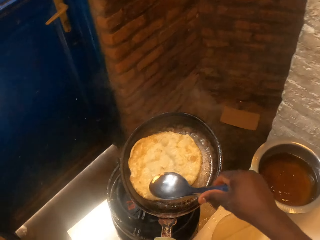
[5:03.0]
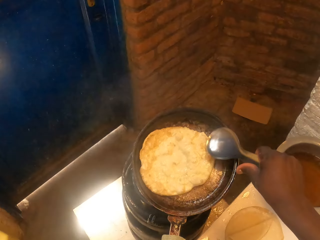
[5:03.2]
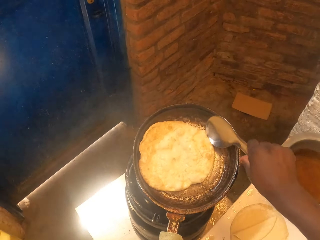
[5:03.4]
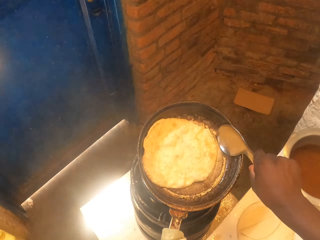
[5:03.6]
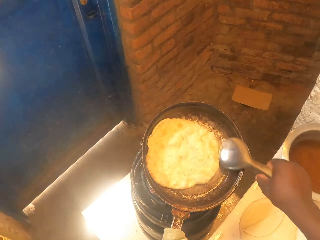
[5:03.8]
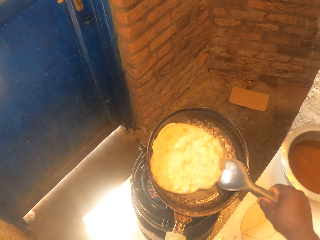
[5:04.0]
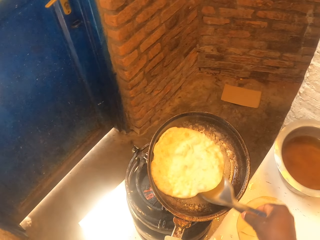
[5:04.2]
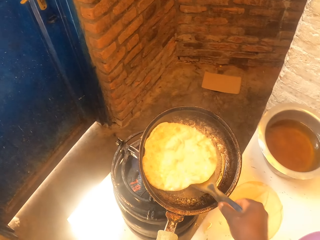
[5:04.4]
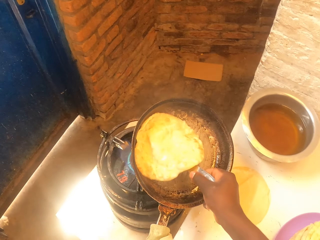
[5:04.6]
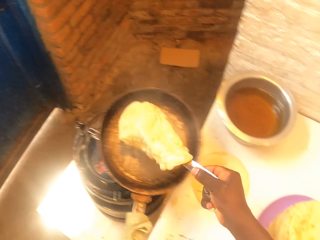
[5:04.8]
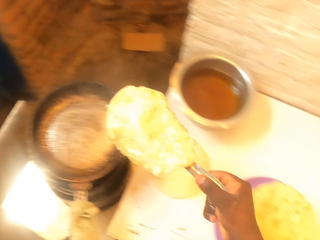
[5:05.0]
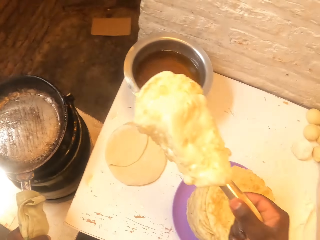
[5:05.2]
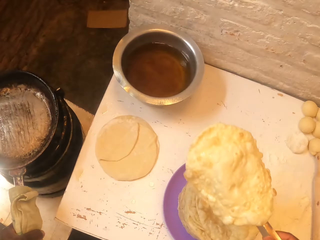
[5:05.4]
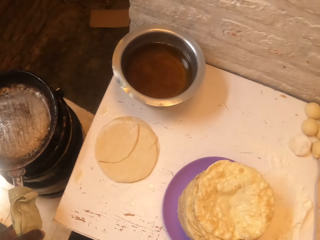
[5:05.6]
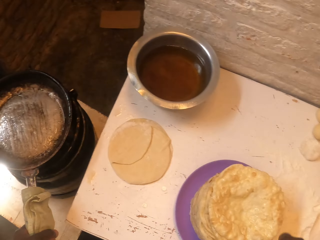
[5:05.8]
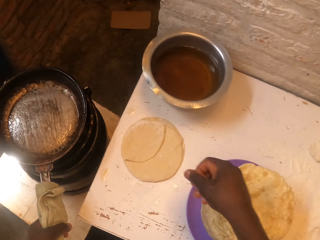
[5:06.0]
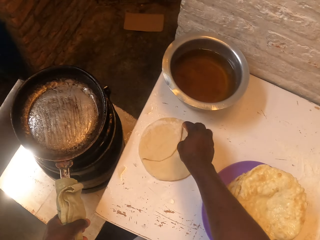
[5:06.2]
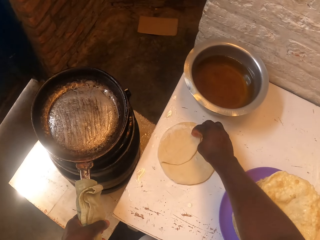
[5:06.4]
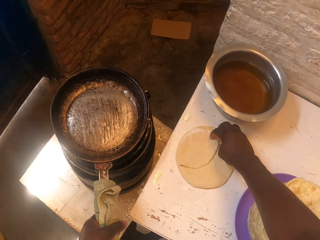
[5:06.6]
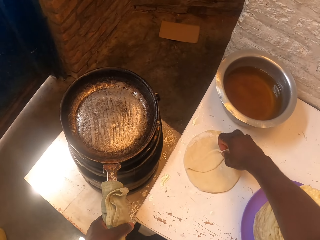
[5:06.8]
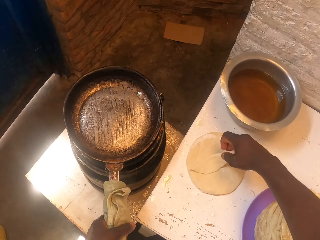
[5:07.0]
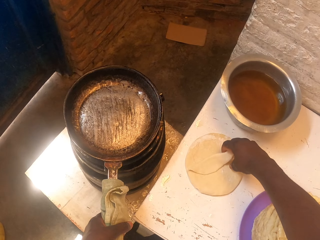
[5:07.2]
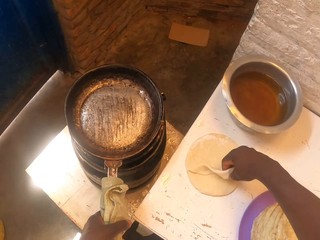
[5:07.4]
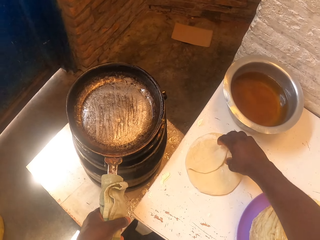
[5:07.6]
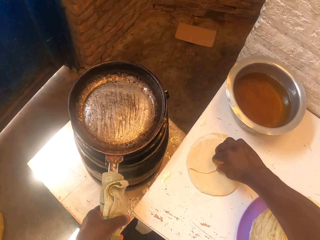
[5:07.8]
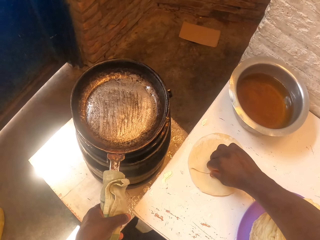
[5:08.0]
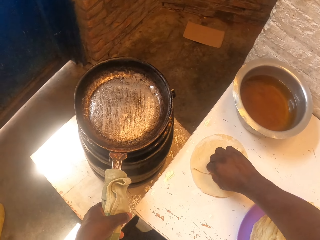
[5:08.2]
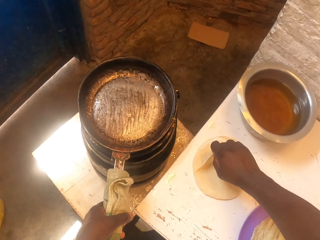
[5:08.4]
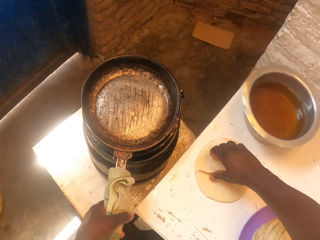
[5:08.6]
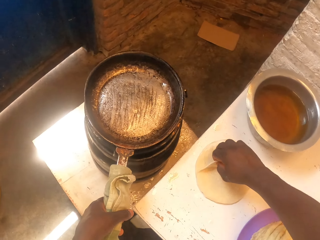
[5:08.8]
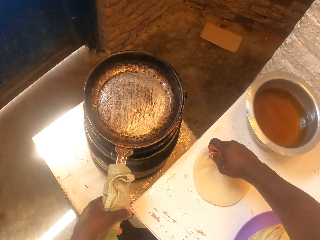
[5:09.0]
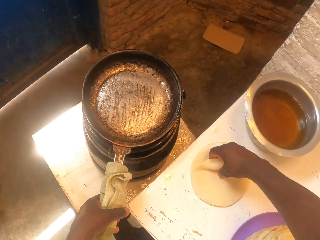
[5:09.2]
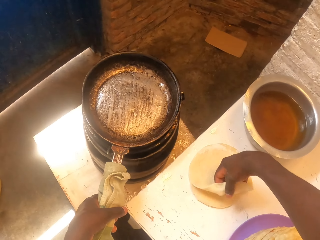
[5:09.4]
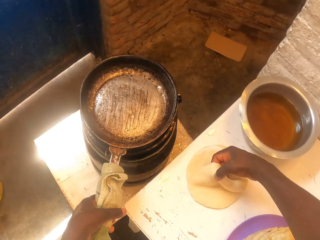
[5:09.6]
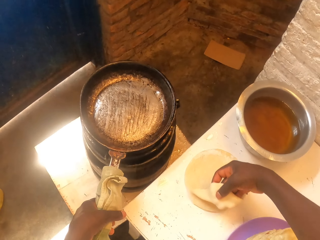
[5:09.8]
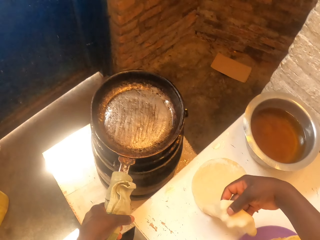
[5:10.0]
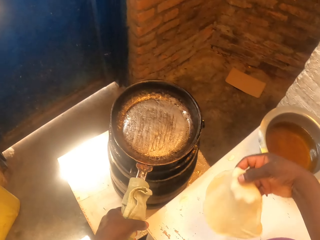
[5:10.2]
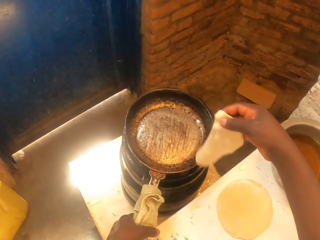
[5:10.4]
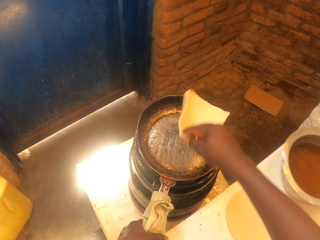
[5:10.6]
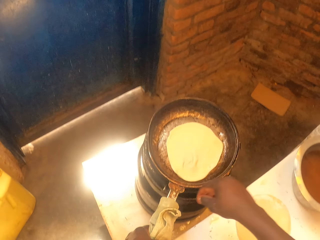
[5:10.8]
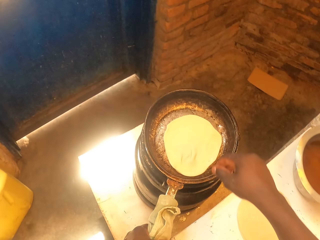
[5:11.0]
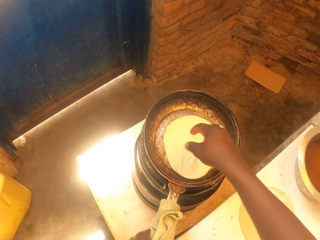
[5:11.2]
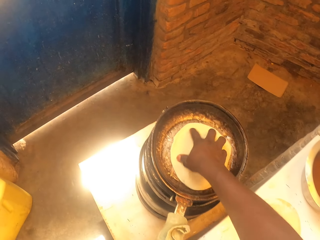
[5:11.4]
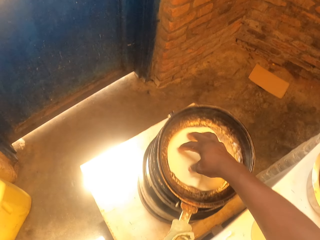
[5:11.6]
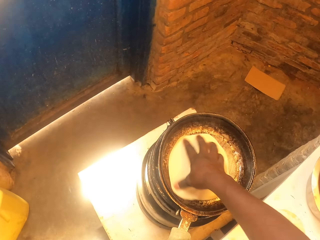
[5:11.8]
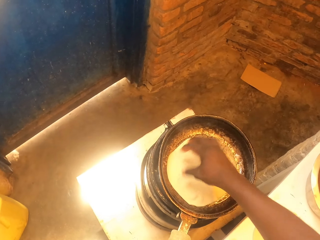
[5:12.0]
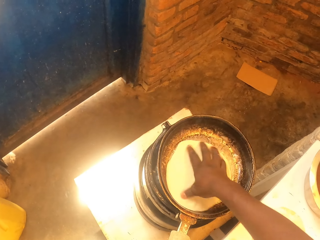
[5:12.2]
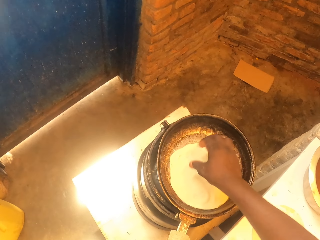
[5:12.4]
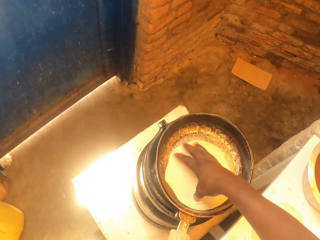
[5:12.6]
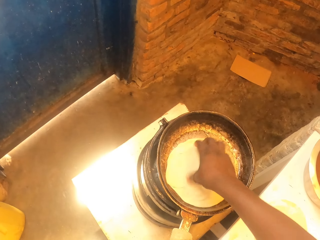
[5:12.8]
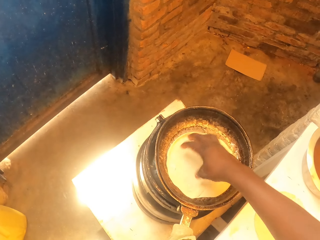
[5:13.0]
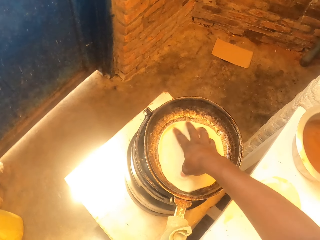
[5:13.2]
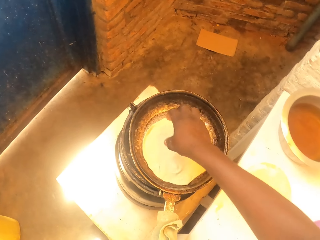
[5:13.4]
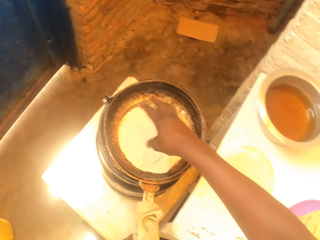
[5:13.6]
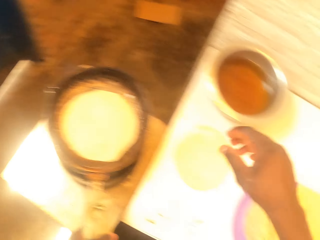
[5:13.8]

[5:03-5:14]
The camera wearer puts the pan on the cooker. They remove the flat bread or roti on the pan with a spoon. They put the roti on the table. They pick up a dough on the table. They put the dough in the pan. They spread the dough in the pan with the hand.

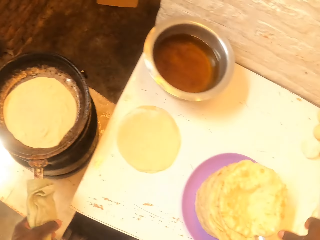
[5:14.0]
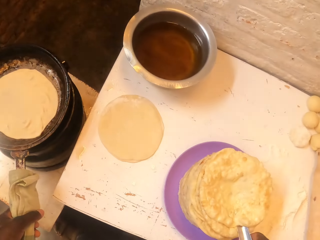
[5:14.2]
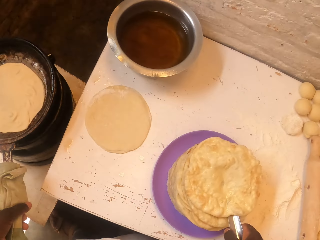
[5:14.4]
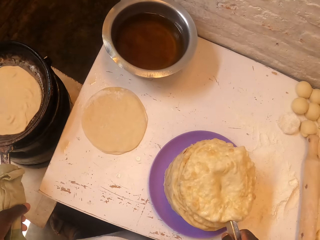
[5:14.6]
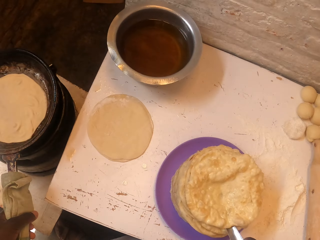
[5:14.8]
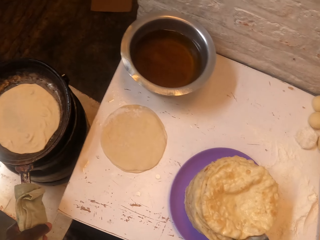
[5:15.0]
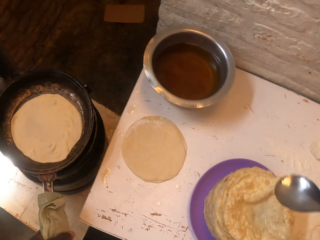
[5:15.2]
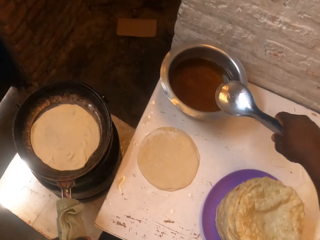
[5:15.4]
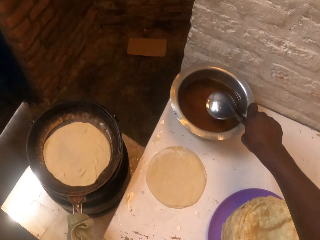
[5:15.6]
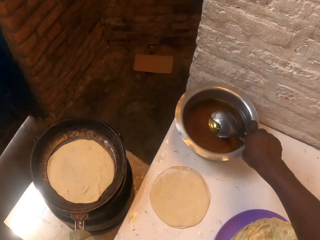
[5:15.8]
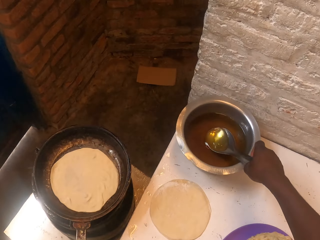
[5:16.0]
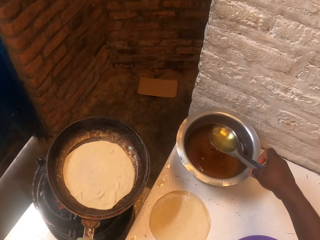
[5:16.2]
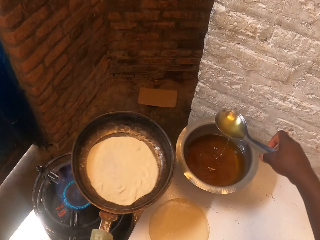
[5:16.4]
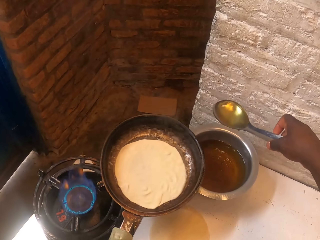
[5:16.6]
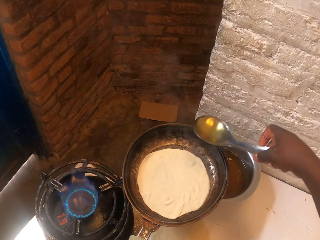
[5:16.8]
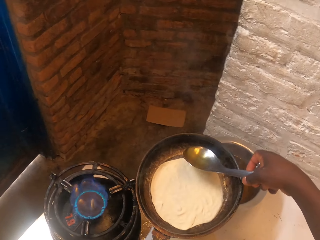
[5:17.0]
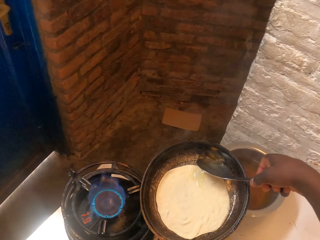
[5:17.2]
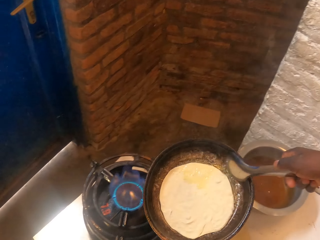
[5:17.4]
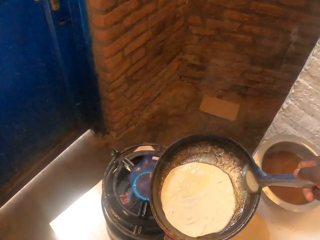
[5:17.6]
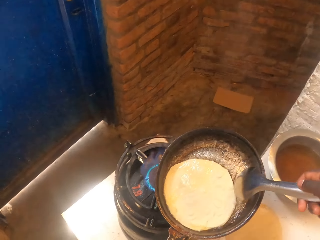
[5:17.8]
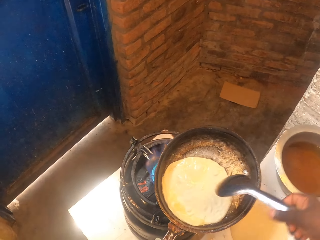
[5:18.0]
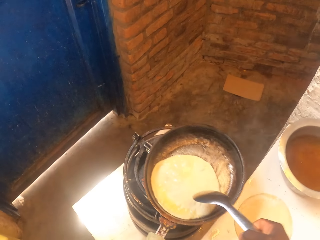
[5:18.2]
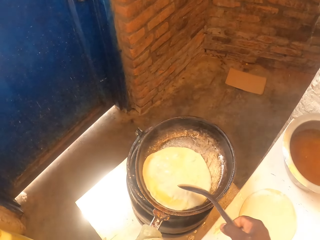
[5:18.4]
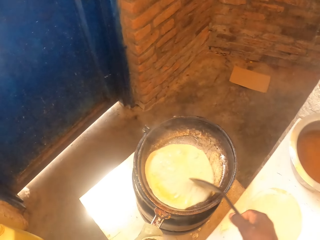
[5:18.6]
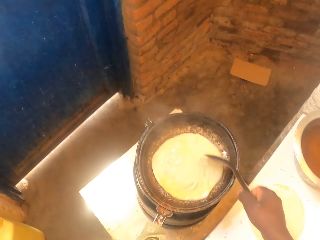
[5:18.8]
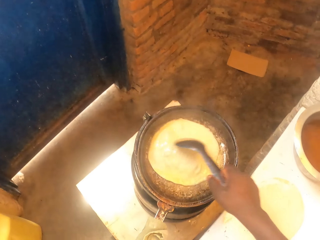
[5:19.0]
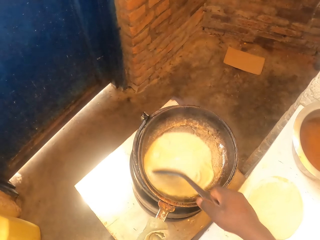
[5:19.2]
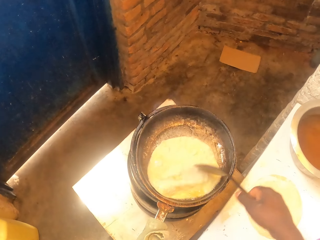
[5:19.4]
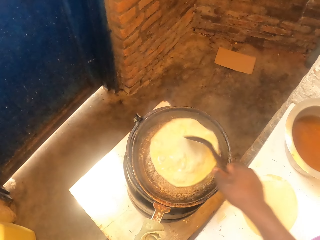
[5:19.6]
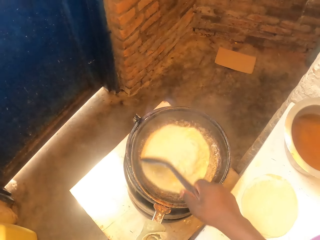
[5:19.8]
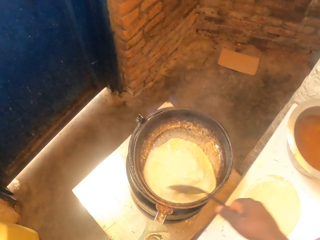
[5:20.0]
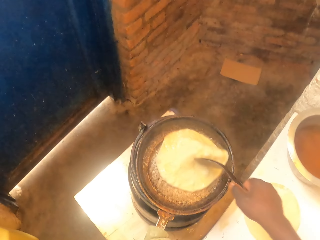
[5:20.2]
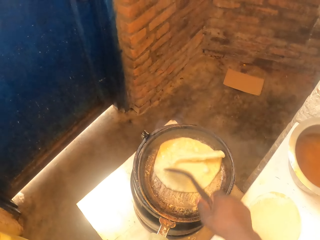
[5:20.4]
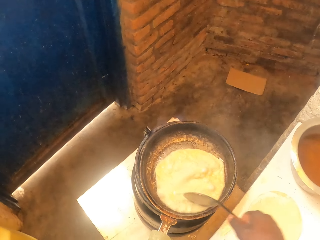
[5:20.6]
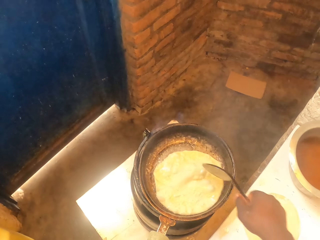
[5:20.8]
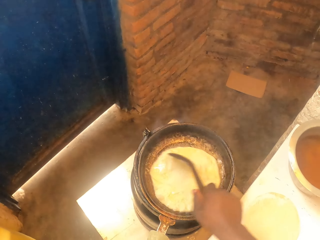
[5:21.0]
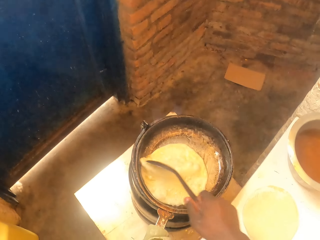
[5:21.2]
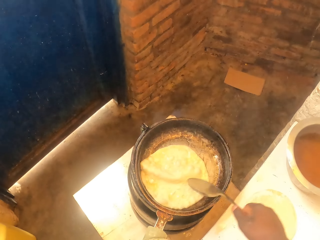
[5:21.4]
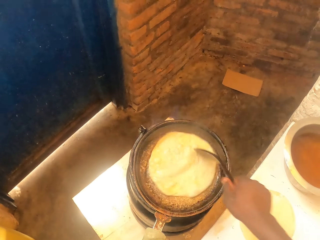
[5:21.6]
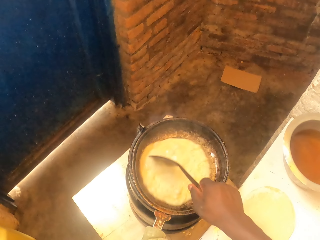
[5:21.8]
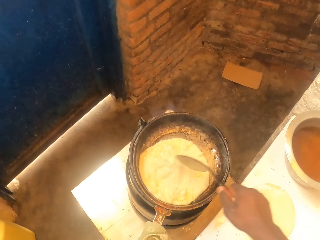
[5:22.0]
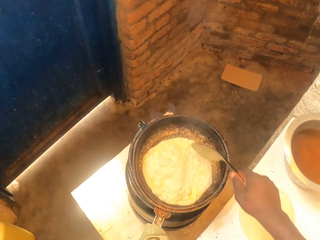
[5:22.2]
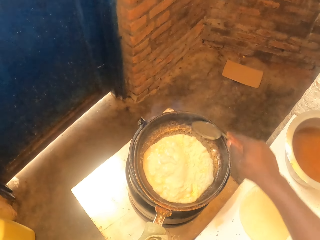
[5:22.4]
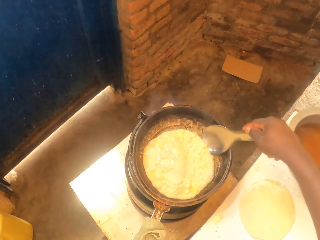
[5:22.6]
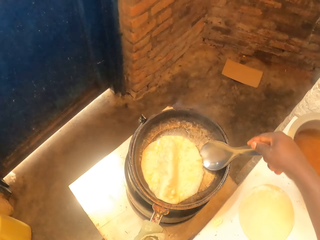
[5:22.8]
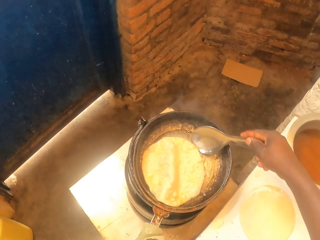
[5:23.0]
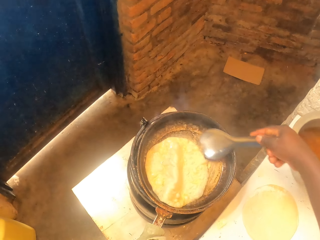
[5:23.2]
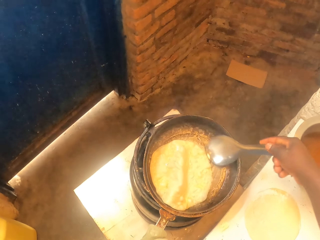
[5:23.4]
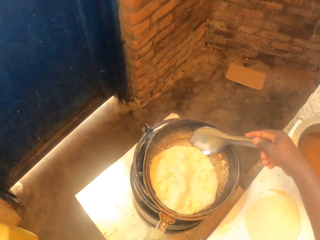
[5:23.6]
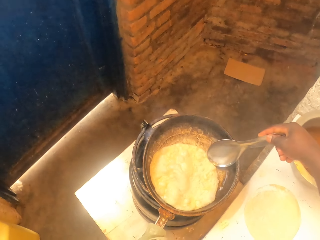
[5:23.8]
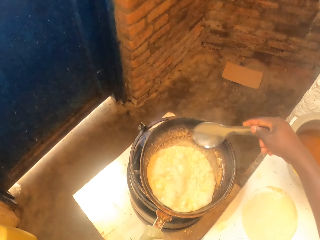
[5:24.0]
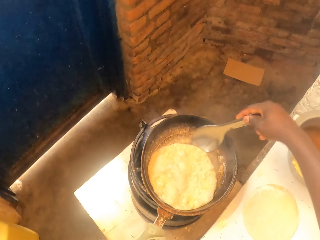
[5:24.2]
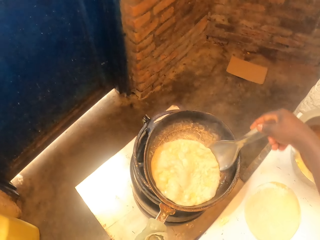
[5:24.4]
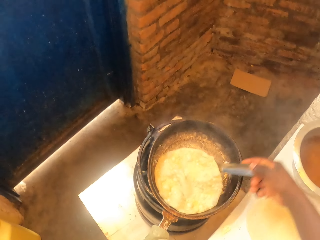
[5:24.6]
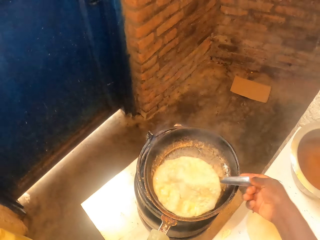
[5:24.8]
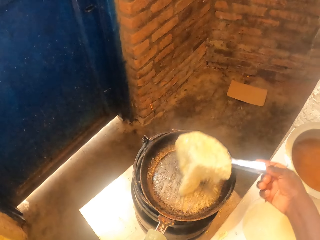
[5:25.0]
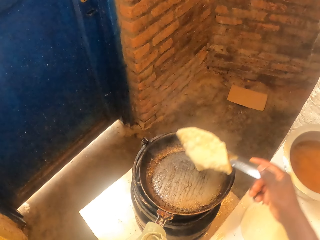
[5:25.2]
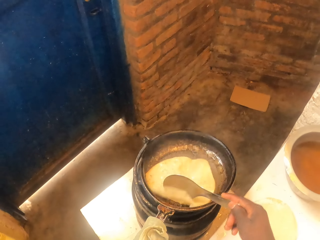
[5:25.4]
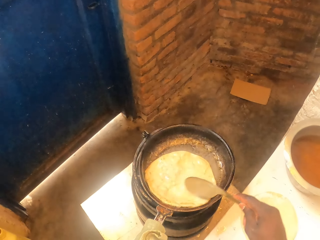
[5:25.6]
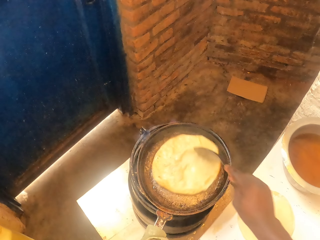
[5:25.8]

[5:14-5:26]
The camera wearer picks up a spoon. They put the spoon on the oil. They scoop oil with the spoon. They pick up the pan from the cooker. They pour the oil in the pan with the spoon. They put the pan on the cooker. They move the roti in the pan with the spoon. They rotate the flat bread on the pan. They turn the flat bread on the pan.
